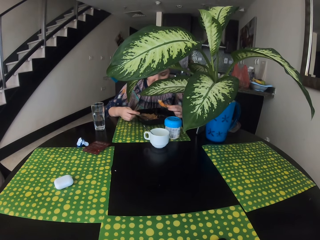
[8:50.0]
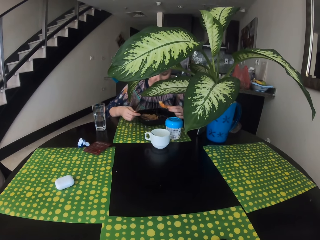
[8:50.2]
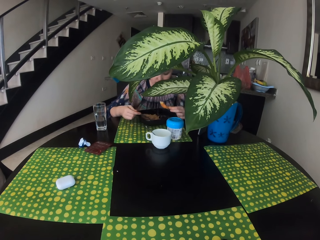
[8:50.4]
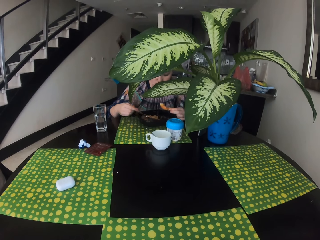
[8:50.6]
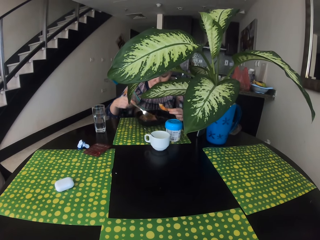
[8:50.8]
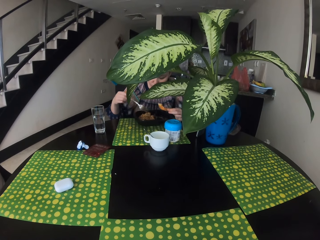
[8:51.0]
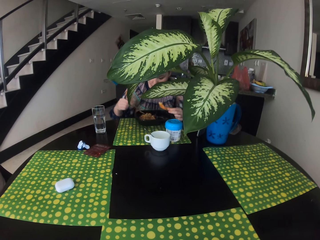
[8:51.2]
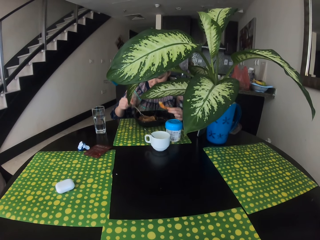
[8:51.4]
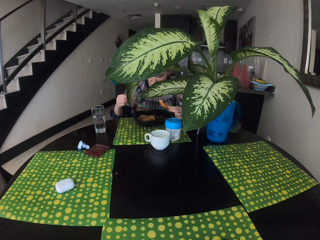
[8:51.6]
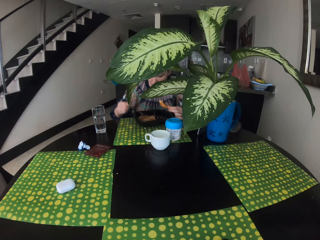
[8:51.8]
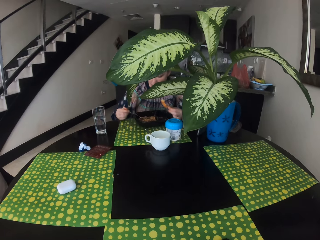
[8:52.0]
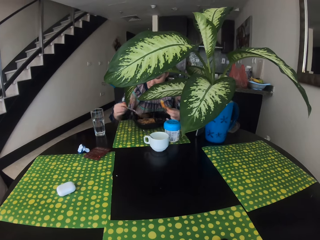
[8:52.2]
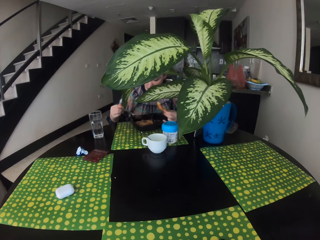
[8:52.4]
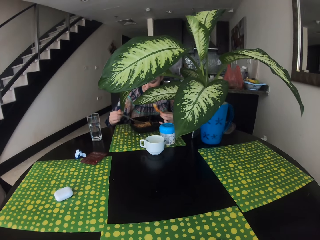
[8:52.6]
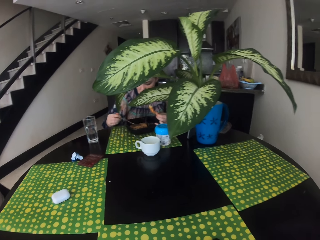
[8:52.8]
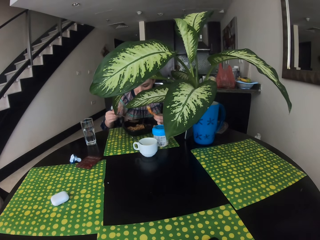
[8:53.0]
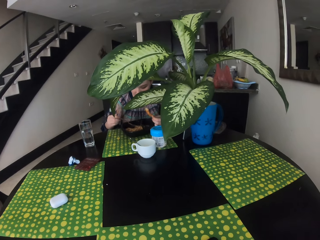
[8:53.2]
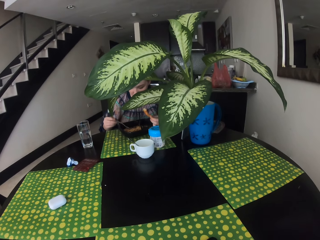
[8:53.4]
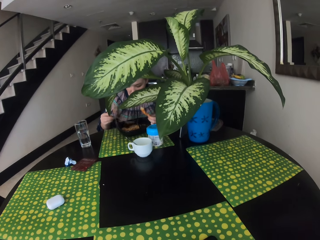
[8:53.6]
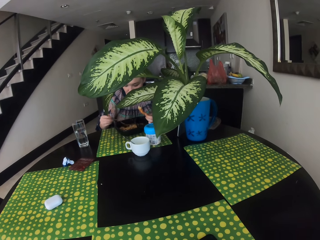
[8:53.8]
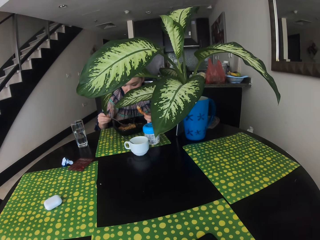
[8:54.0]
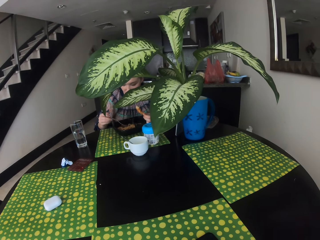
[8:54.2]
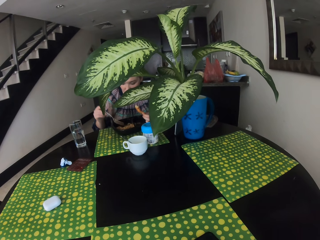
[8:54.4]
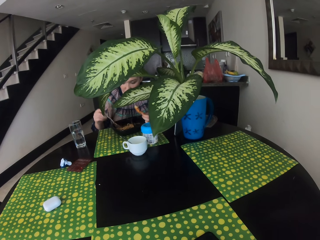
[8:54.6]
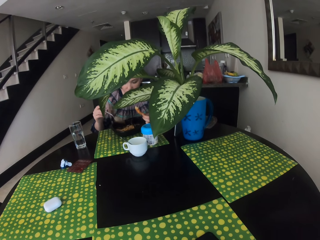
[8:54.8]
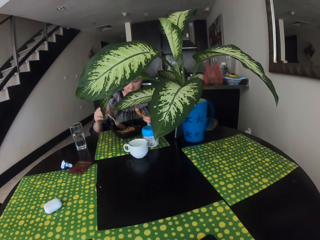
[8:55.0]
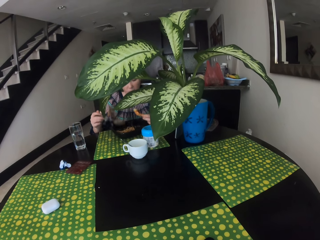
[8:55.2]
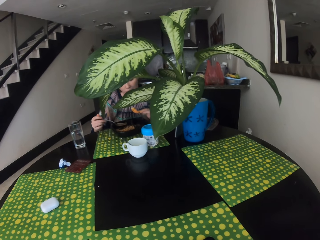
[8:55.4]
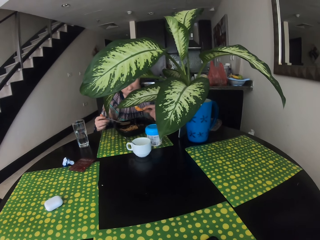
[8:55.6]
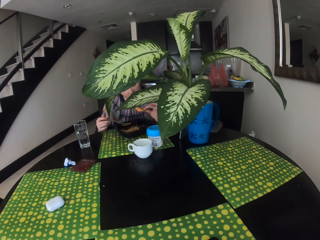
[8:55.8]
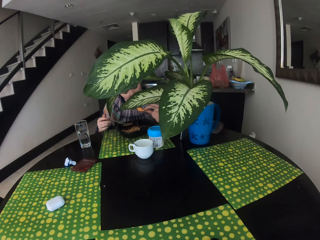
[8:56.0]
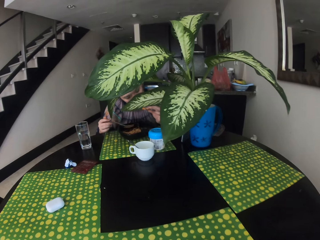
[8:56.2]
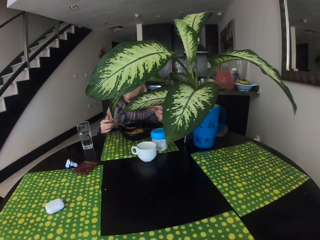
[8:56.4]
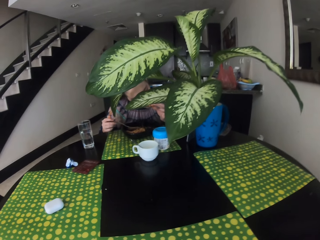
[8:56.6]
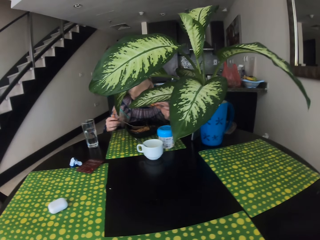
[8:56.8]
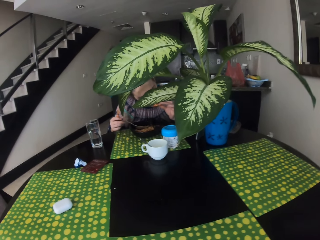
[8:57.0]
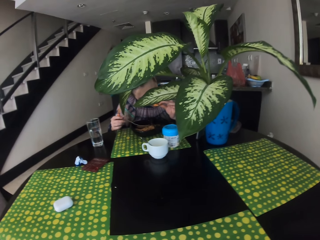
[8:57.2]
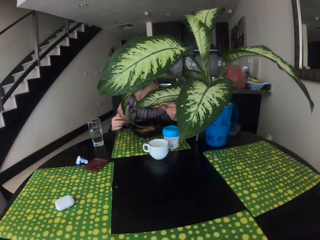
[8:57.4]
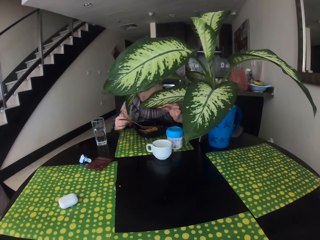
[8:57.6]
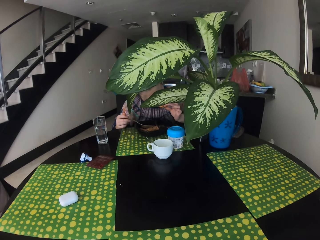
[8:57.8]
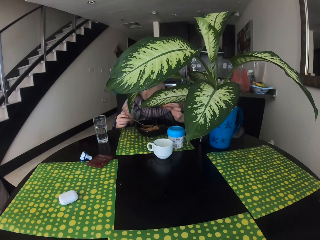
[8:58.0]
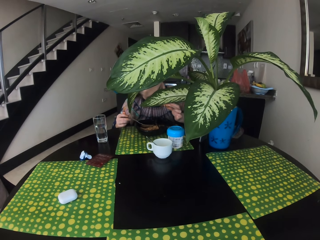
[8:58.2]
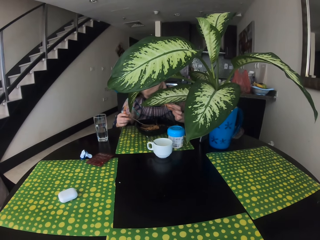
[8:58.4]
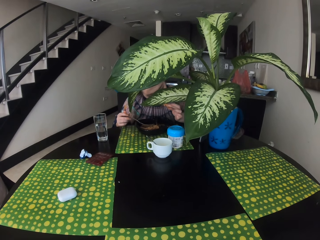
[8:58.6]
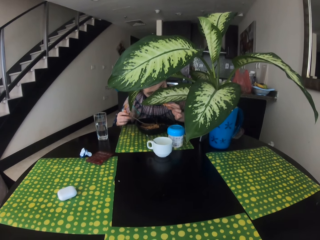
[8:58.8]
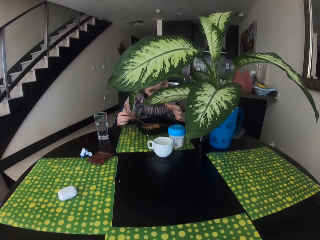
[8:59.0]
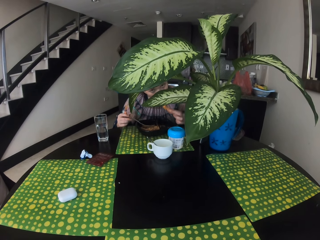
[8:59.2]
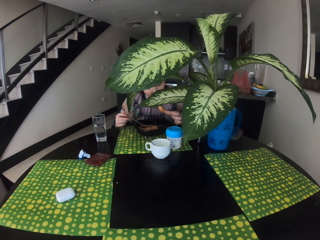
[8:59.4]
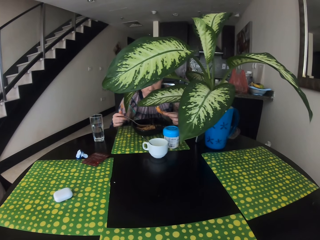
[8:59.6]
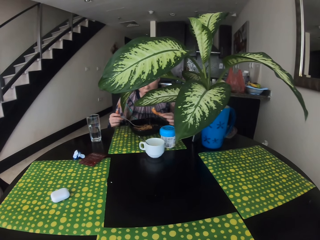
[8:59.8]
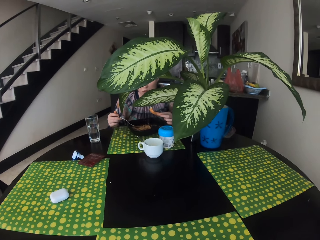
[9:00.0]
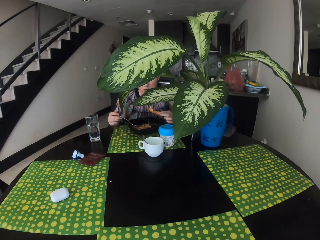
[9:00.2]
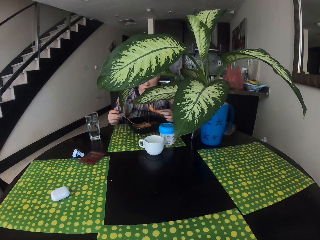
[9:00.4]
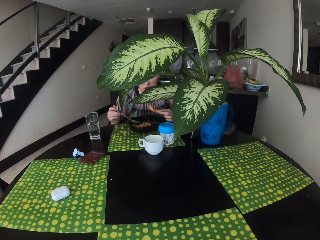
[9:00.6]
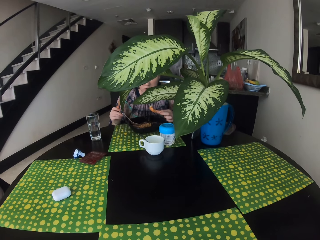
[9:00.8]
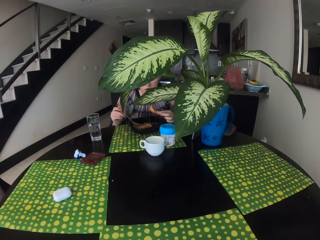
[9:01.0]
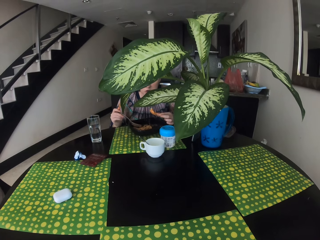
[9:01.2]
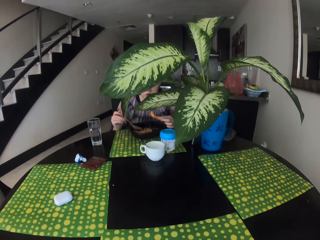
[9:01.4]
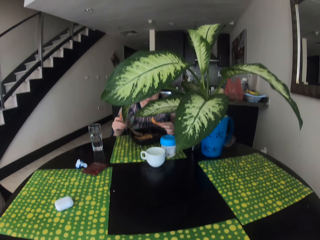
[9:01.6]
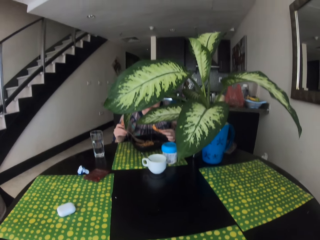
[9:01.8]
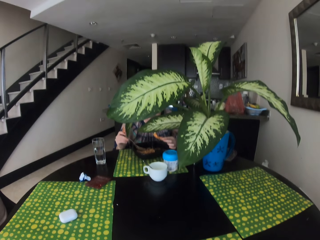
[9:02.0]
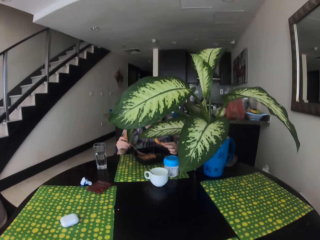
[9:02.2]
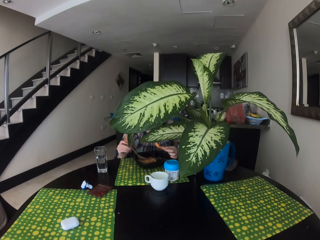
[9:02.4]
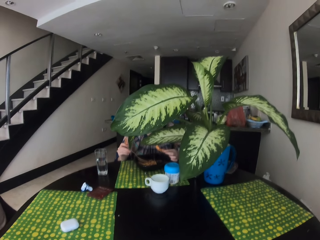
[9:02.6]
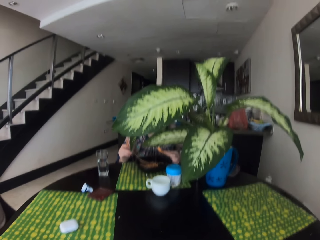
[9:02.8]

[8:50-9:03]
The camera wearer talks to the woman.

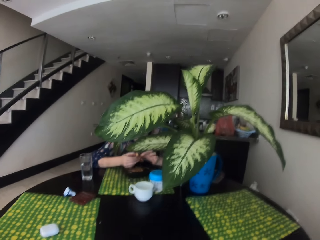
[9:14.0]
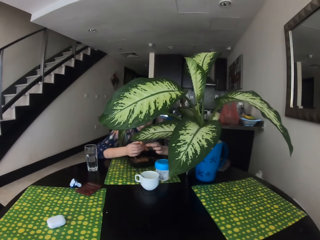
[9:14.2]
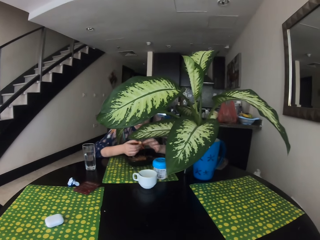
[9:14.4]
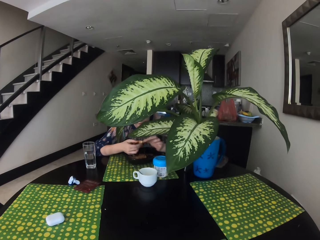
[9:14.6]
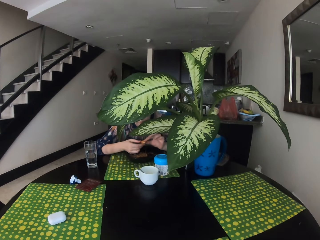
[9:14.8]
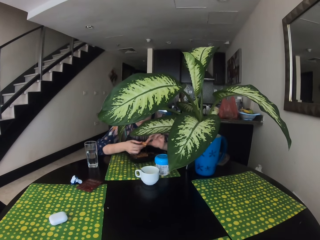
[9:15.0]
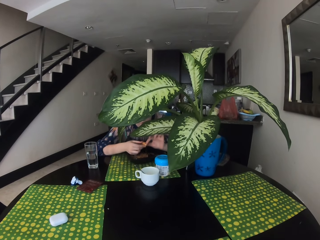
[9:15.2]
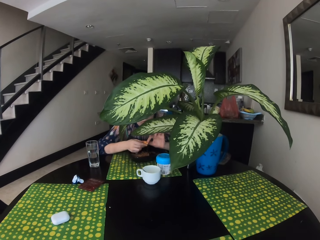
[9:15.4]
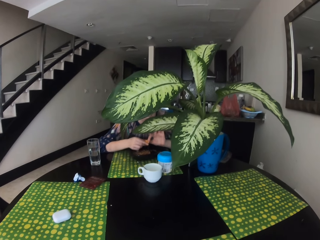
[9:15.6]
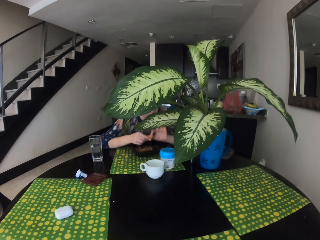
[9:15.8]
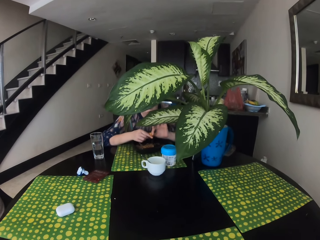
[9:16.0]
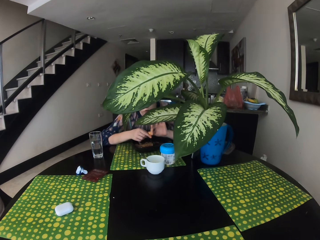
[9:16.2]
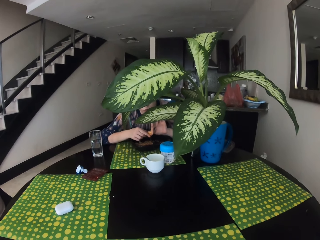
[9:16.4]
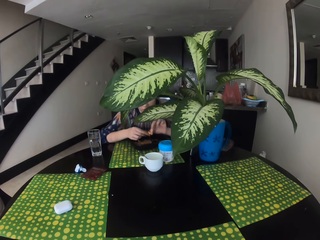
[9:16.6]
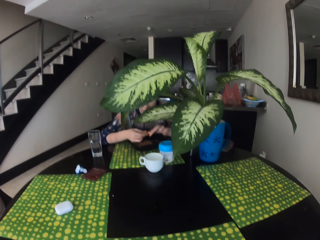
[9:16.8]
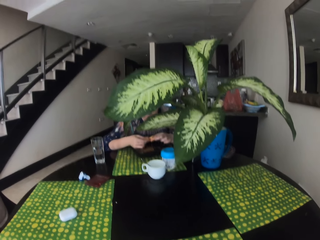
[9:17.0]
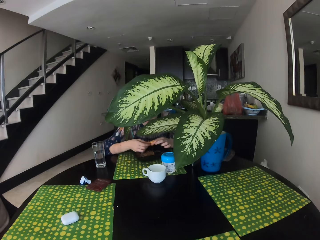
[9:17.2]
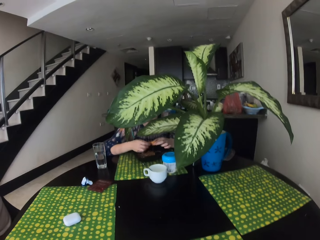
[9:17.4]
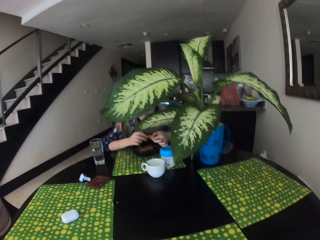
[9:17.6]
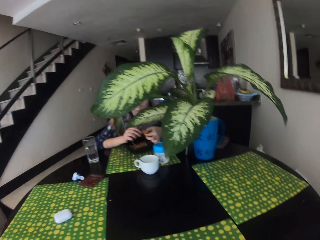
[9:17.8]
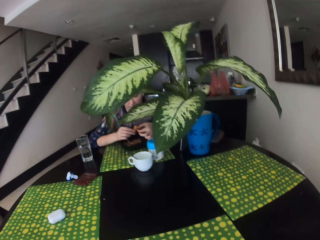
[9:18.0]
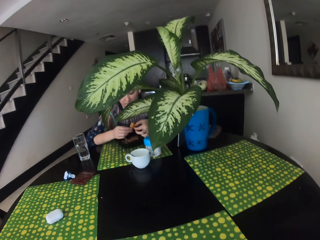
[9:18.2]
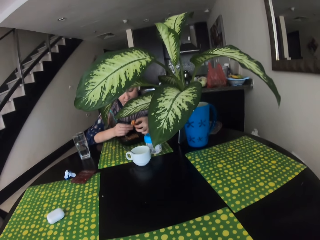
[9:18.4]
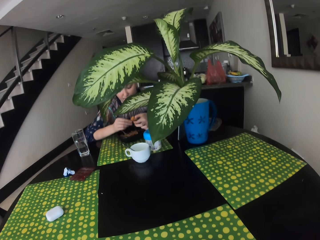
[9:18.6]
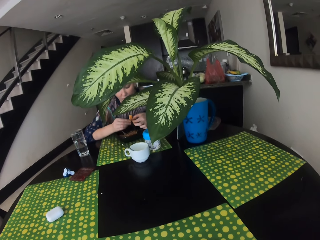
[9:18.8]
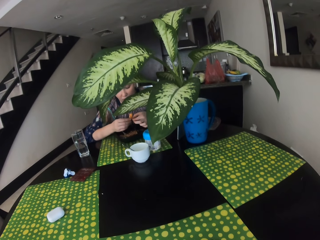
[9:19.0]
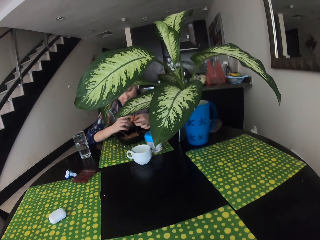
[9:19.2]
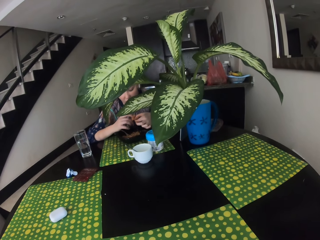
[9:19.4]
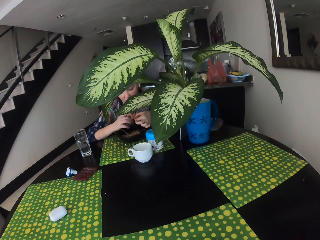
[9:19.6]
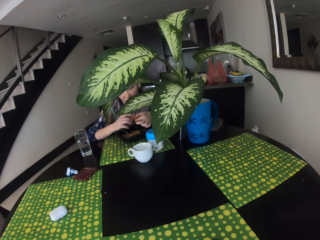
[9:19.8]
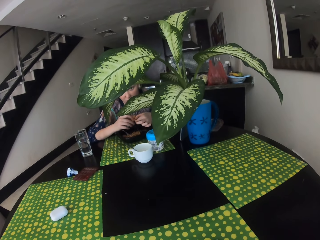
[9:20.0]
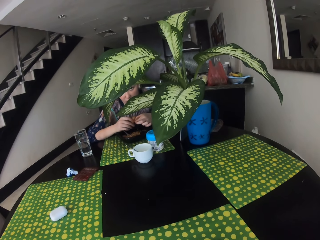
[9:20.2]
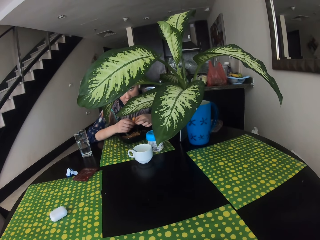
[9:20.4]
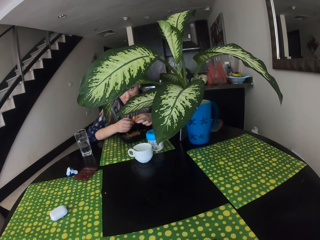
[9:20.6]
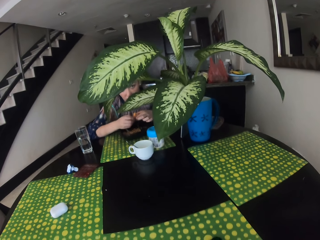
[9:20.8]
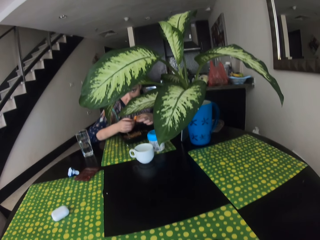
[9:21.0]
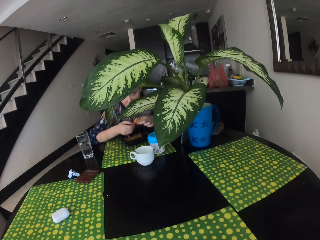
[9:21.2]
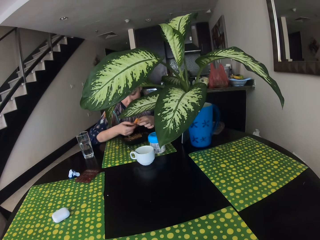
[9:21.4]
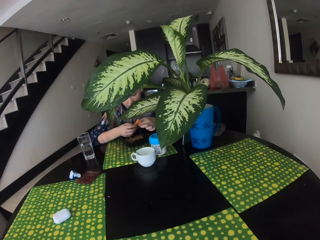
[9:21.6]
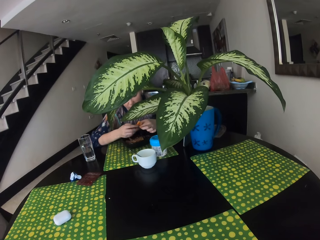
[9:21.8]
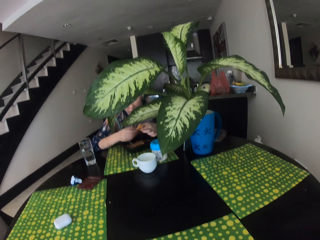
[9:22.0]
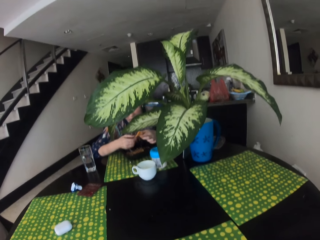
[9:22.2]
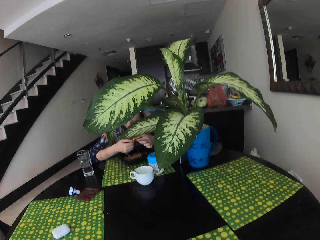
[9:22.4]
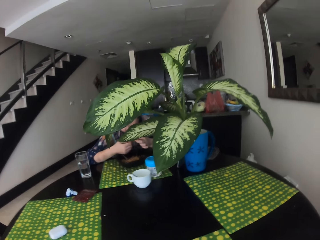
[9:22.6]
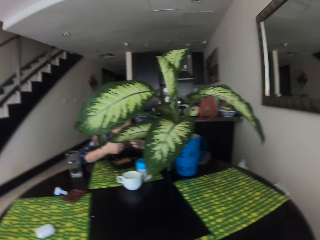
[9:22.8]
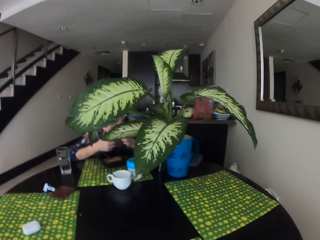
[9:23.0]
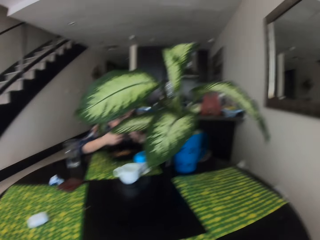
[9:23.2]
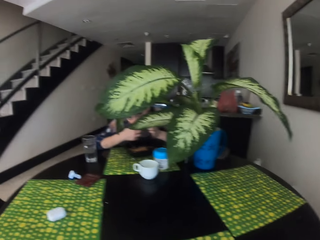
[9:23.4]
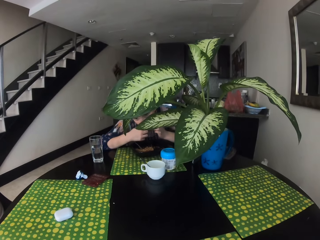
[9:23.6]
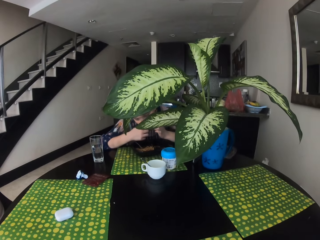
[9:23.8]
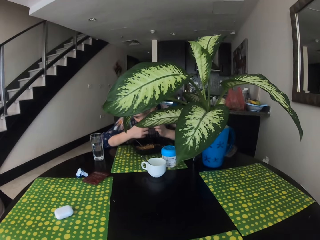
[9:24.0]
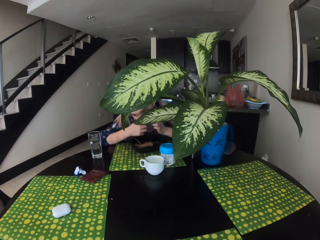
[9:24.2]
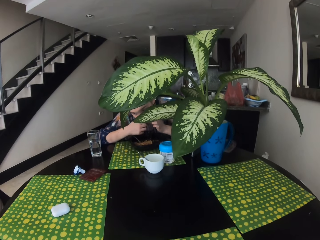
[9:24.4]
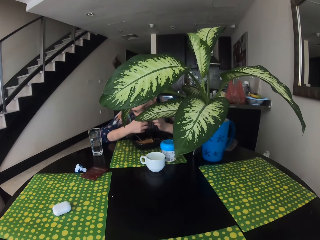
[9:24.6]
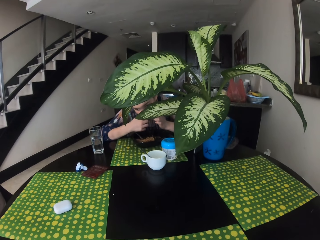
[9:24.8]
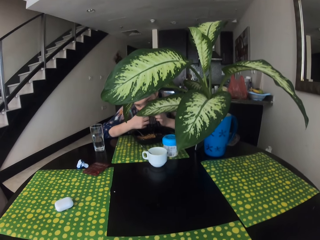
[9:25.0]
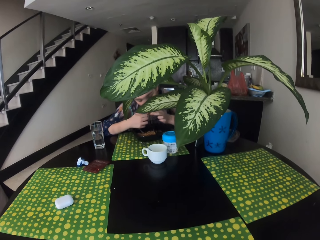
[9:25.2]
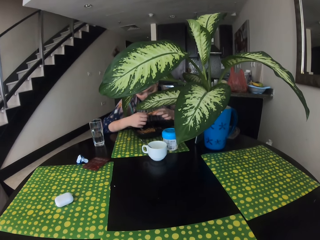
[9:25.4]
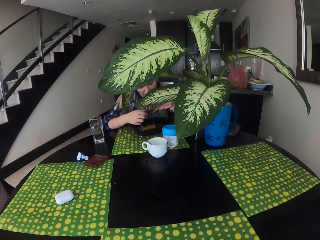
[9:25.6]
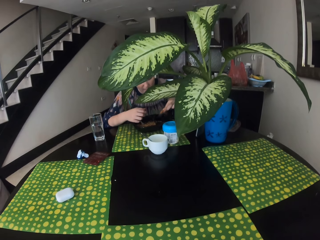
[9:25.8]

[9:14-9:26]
A woman talks to the camera wearer. The woman removes pieces of meat. The woman talks to the camera wearer. The woman eats the food.
